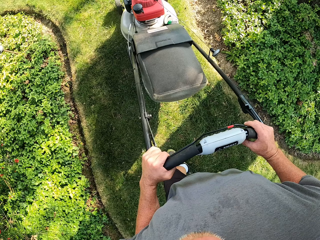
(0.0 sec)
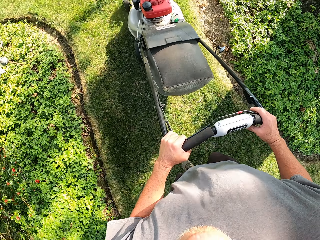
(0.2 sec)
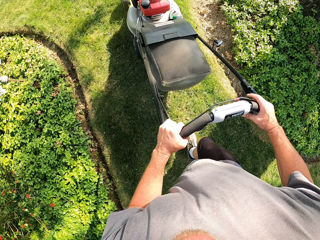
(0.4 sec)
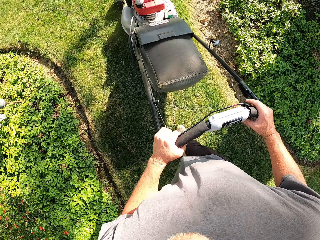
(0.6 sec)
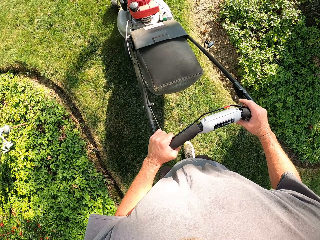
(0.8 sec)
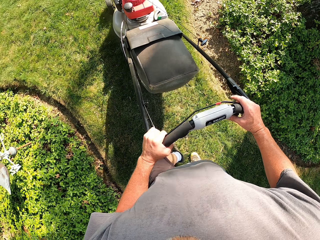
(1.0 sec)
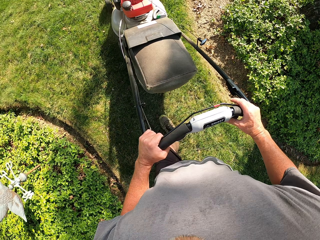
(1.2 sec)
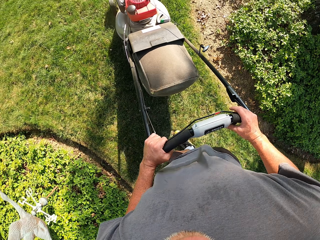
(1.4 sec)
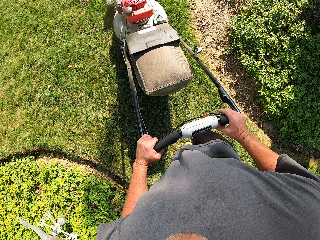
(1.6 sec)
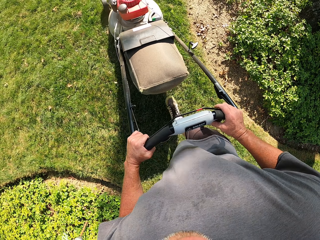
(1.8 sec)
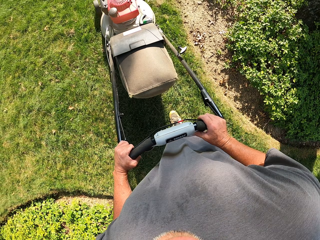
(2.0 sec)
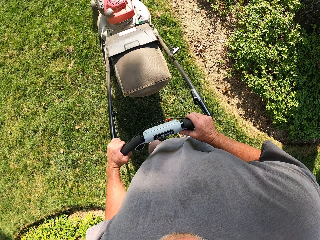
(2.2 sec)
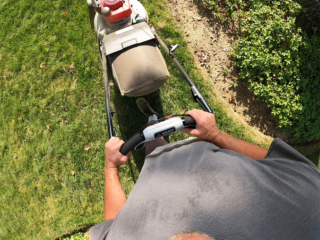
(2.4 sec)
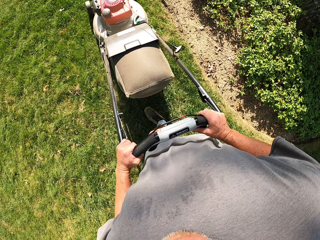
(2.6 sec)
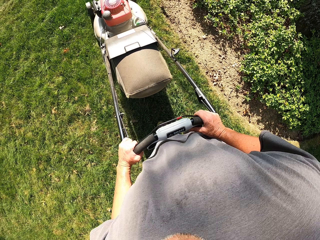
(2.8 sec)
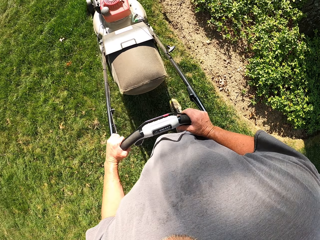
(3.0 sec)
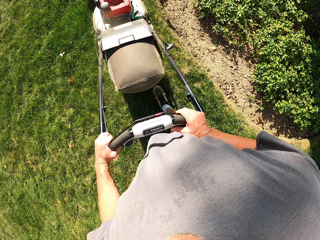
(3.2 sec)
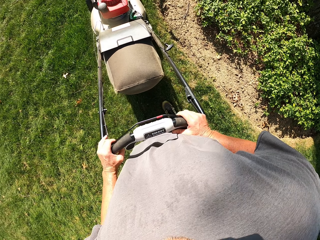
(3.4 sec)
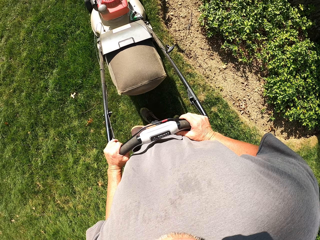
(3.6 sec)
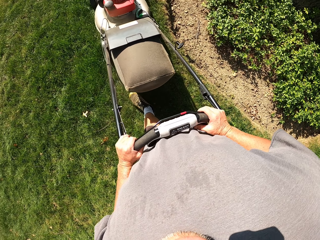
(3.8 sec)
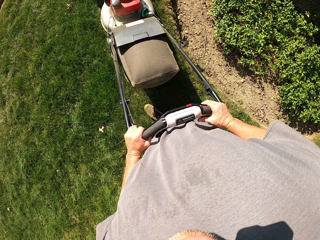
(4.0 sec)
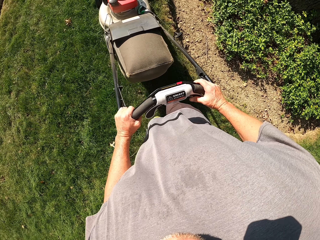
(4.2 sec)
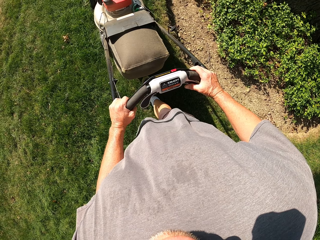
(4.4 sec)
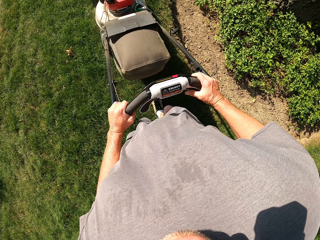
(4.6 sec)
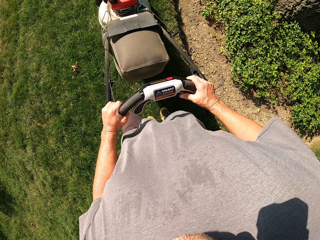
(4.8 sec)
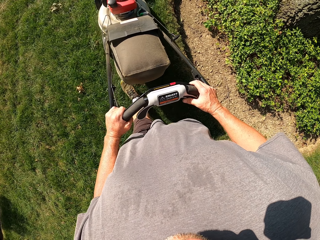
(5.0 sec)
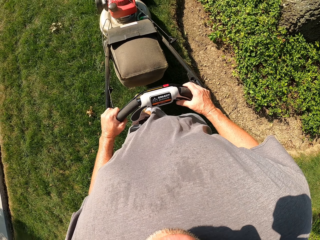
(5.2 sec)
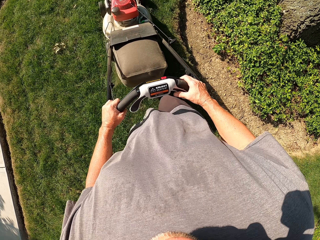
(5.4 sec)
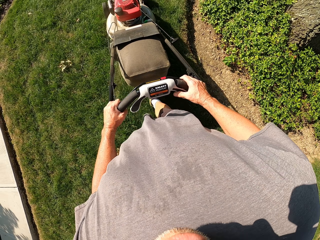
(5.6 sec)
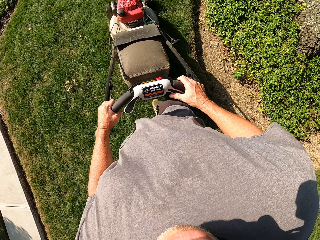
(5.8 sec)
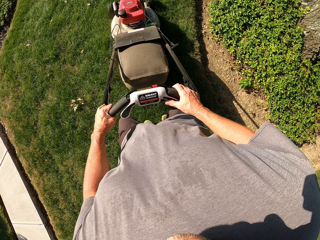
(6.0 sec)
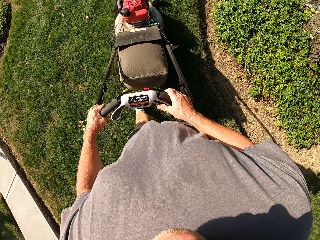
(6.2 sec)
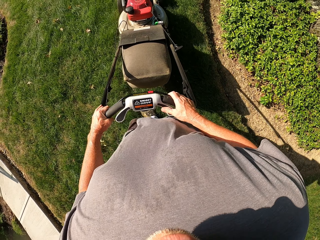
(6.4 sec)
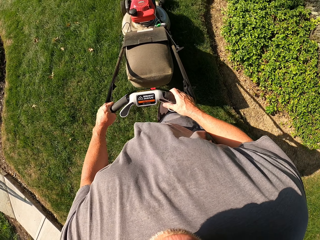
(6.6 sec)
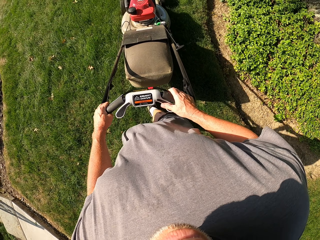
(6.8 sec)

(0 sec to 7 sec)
The camera wearer walks around. They cut the grass on the ground with the lawn mower. They hold the lawn mower handle.
